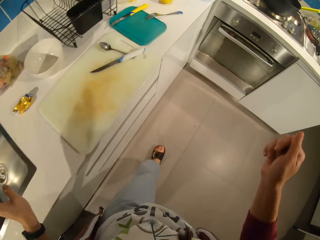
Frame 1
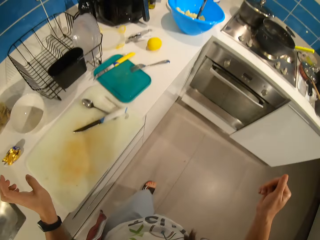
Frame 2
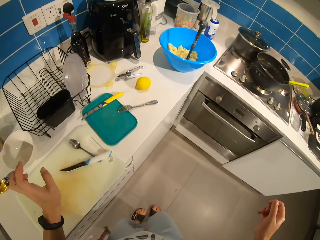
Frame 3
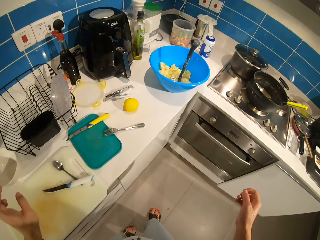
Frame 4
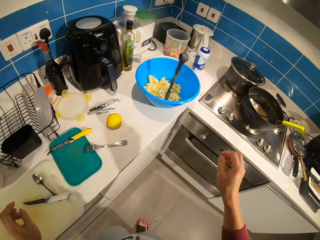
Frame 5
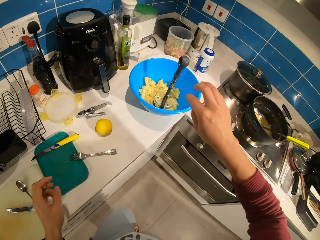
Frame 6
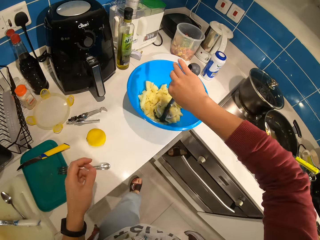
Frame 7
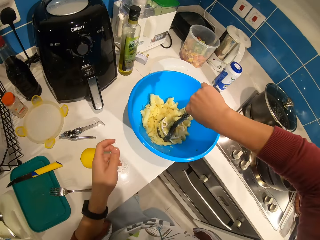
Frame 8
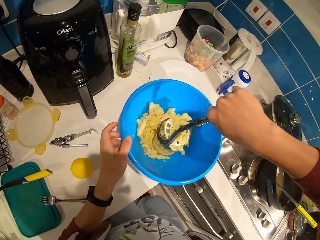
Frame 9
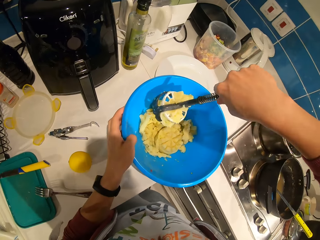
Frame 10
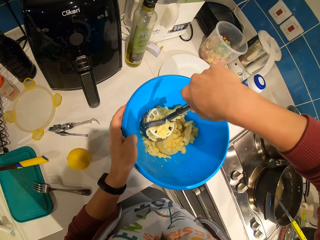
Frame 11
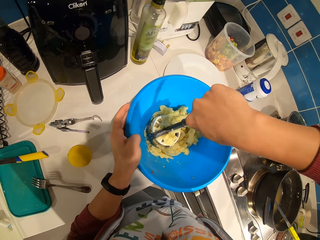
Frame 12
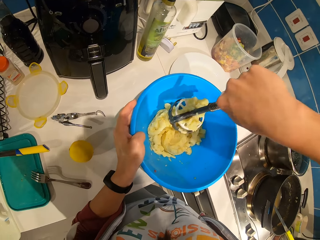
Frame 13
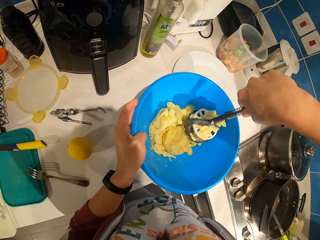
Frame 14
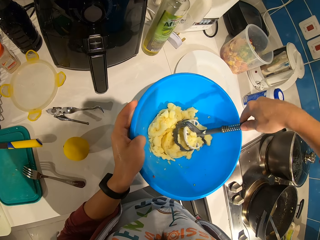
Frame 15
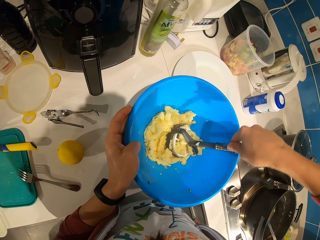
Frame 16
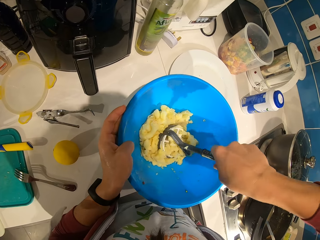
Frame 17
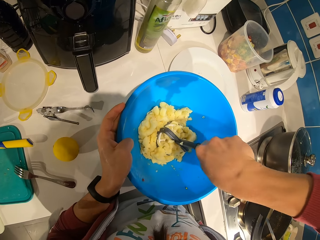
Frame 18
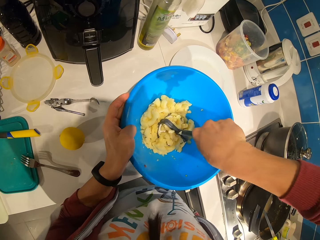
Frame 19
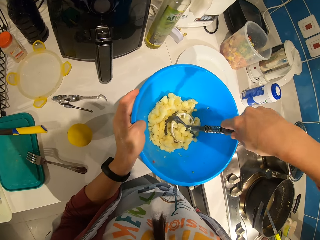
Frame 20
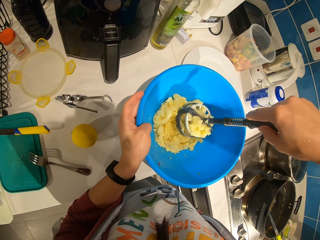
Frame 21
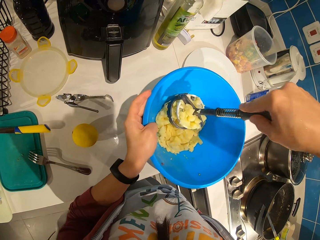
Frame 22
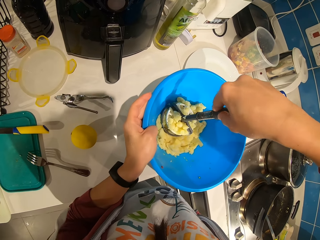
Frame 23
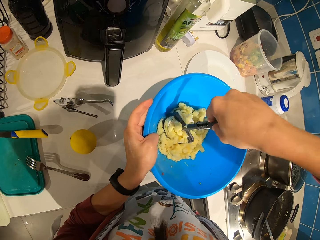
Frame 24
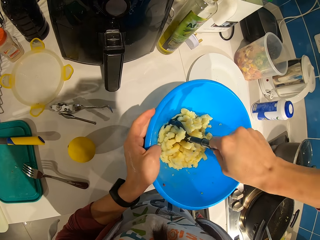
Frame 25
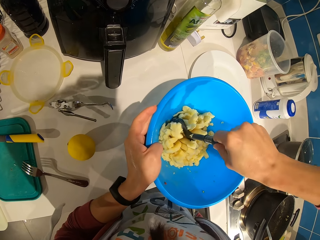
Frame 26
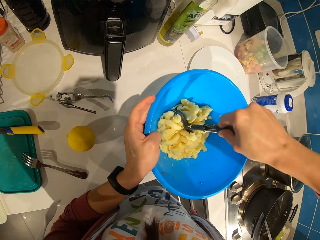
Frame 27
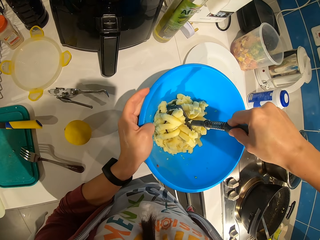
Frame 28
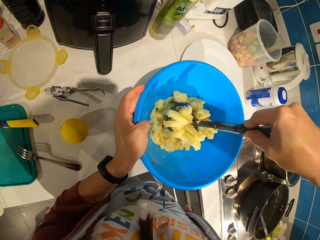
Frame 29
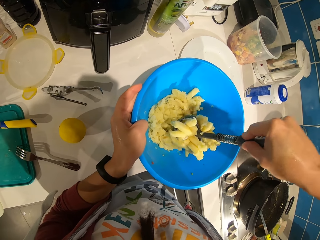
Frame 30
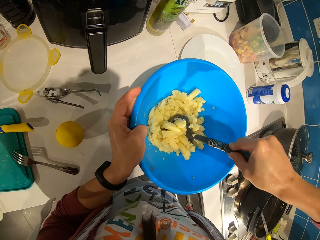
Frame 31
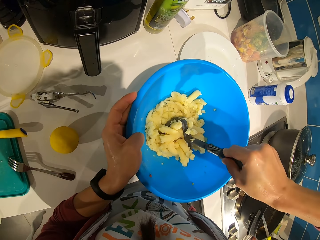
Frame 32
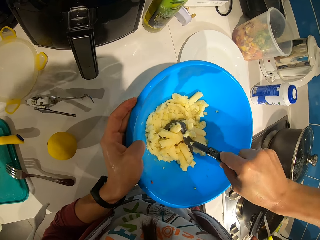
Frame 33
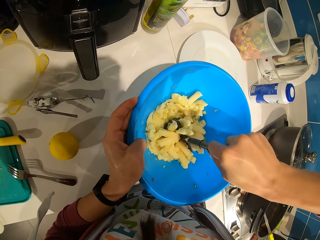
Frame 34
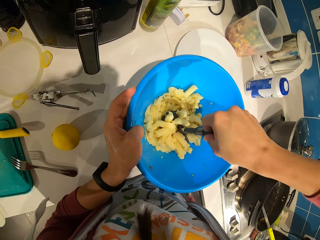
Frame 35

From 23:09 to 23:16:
The camera wearer walks across the room. They smash the potatoes using a potato masher.

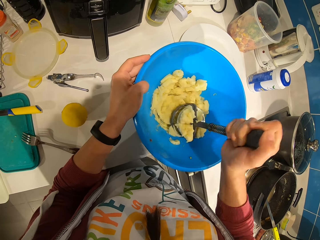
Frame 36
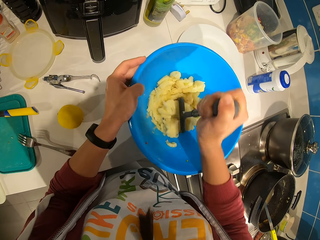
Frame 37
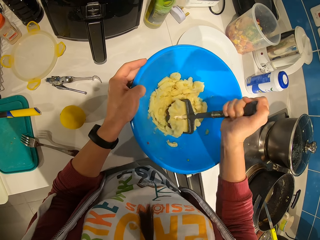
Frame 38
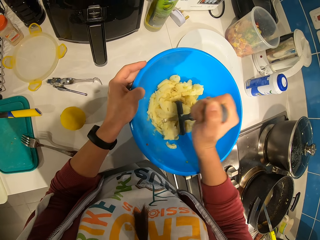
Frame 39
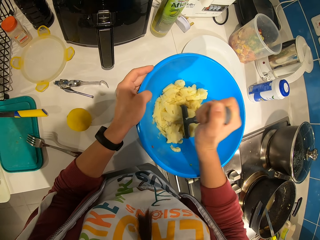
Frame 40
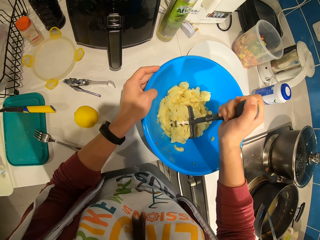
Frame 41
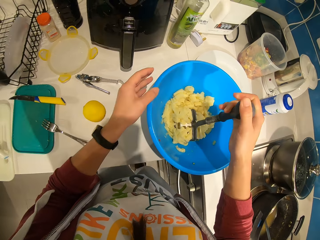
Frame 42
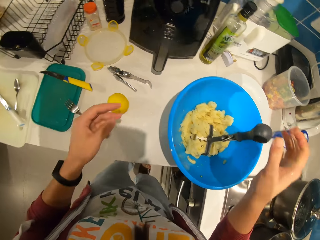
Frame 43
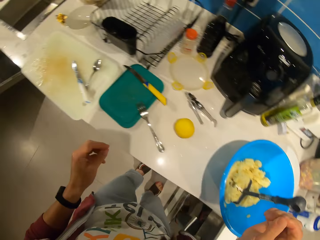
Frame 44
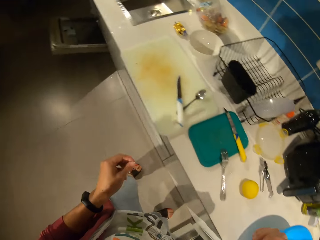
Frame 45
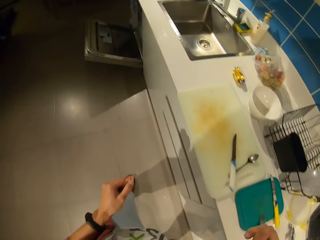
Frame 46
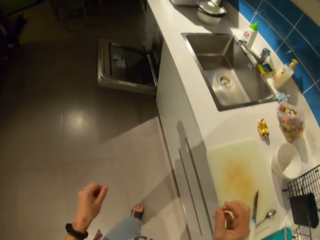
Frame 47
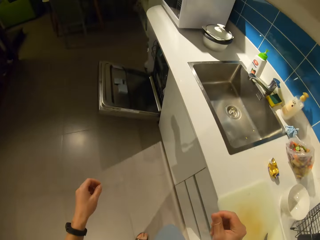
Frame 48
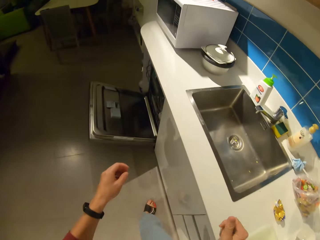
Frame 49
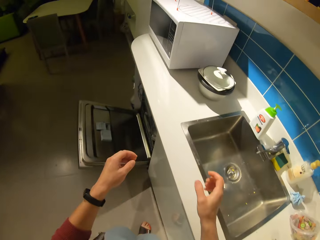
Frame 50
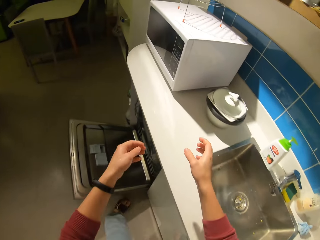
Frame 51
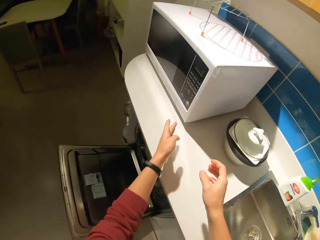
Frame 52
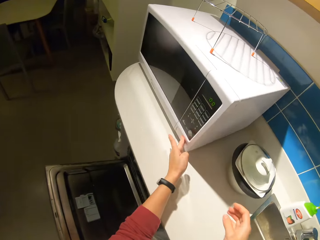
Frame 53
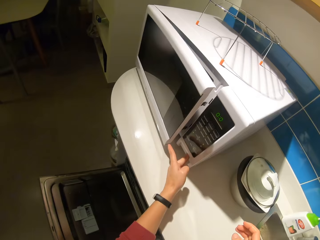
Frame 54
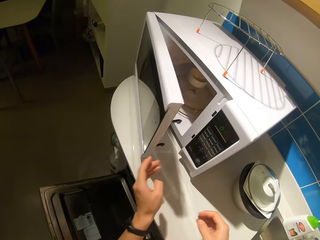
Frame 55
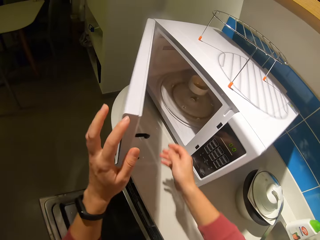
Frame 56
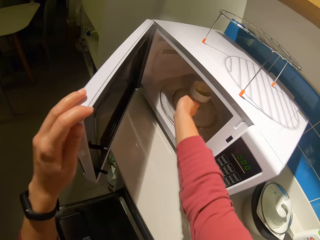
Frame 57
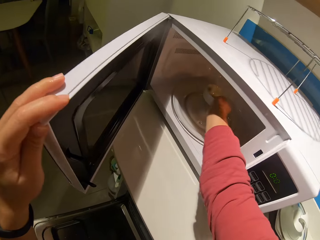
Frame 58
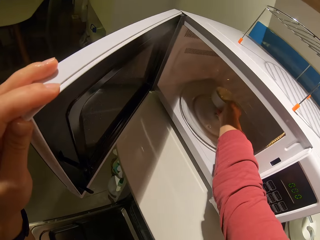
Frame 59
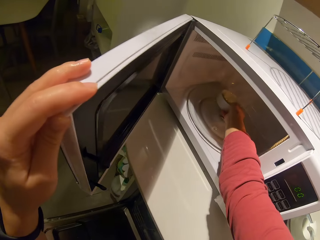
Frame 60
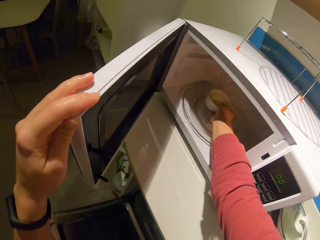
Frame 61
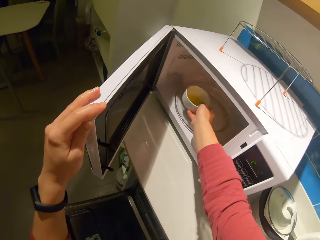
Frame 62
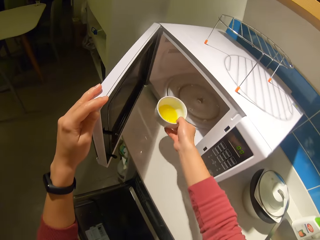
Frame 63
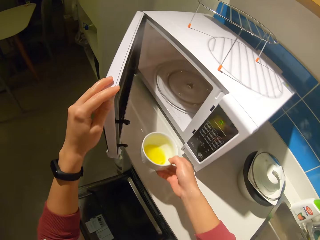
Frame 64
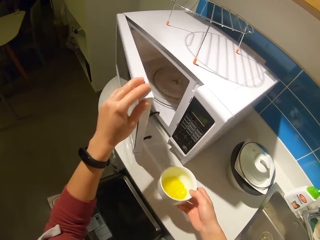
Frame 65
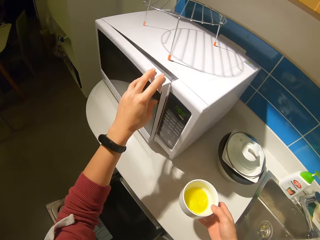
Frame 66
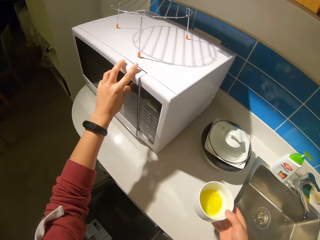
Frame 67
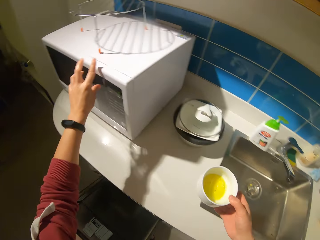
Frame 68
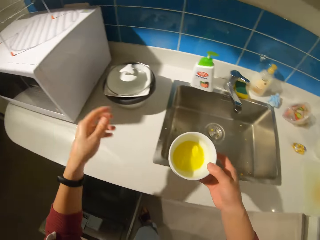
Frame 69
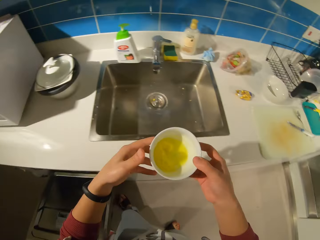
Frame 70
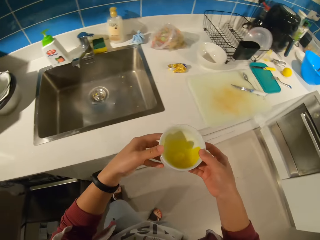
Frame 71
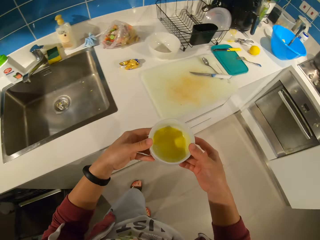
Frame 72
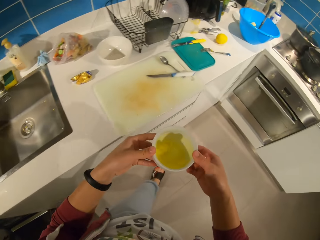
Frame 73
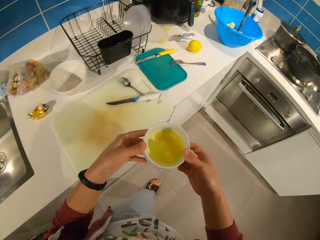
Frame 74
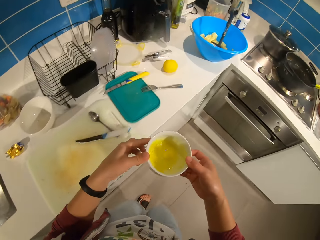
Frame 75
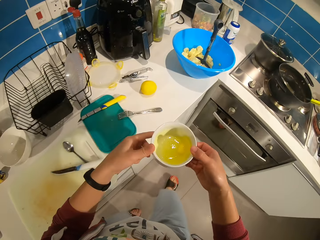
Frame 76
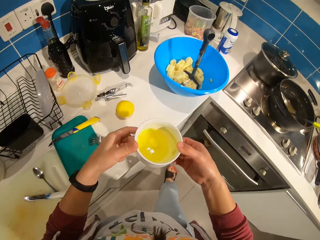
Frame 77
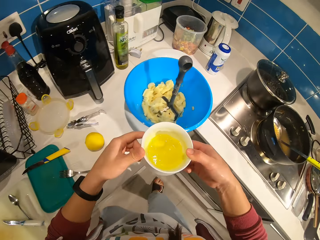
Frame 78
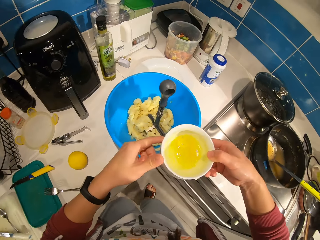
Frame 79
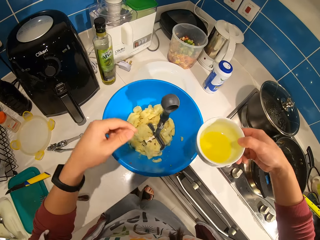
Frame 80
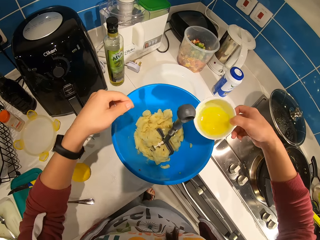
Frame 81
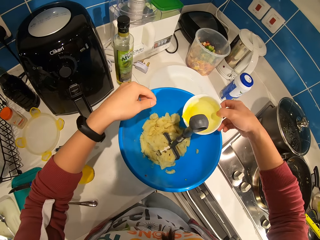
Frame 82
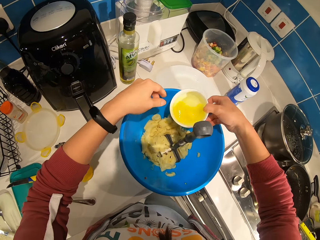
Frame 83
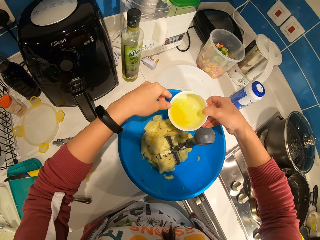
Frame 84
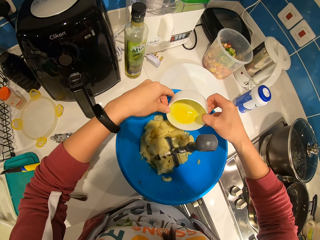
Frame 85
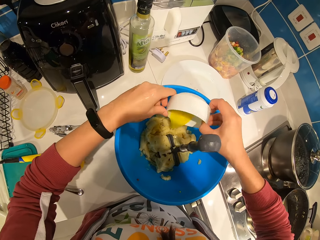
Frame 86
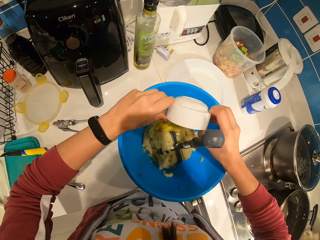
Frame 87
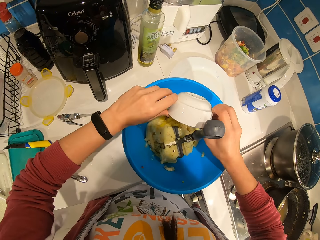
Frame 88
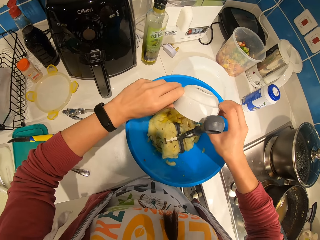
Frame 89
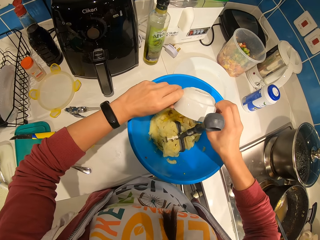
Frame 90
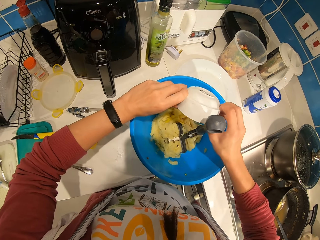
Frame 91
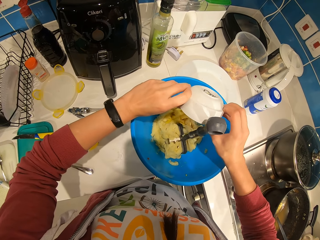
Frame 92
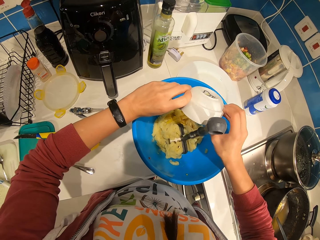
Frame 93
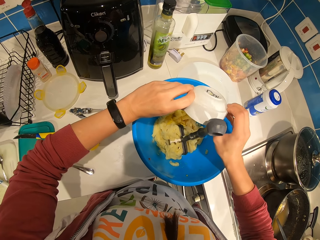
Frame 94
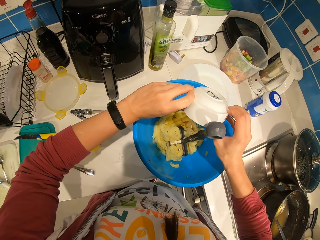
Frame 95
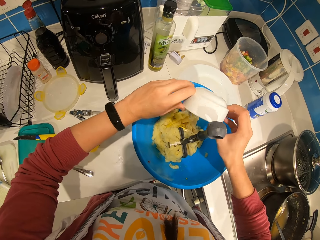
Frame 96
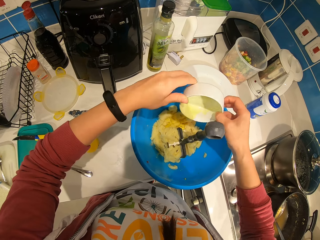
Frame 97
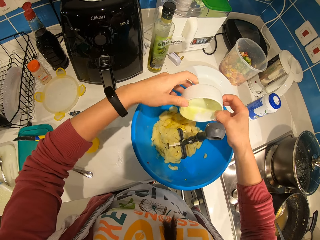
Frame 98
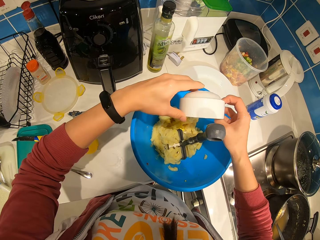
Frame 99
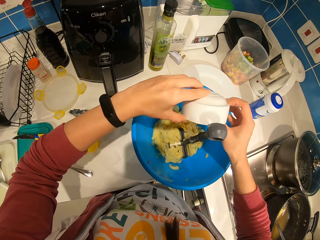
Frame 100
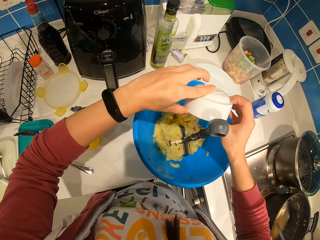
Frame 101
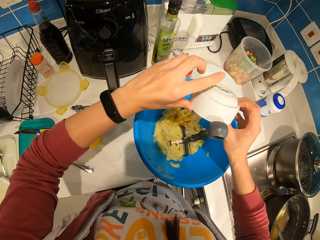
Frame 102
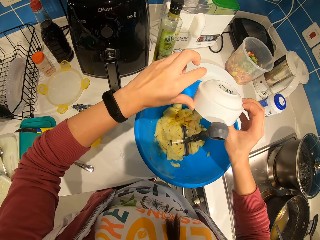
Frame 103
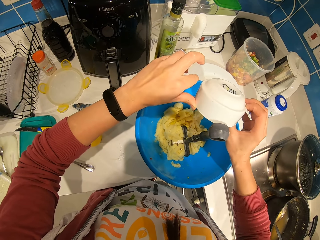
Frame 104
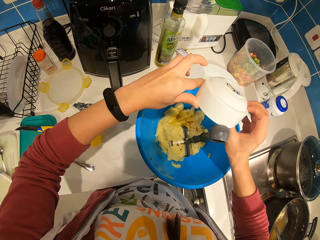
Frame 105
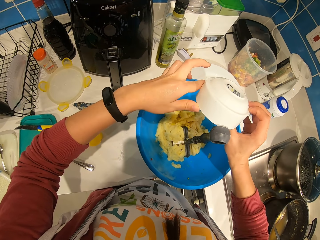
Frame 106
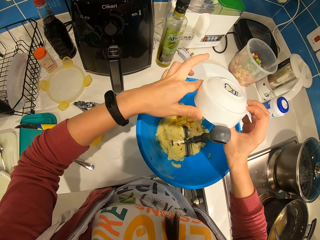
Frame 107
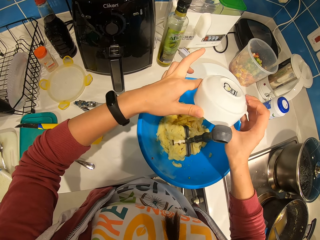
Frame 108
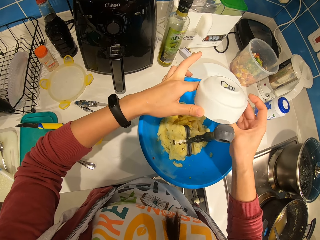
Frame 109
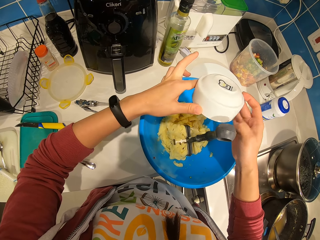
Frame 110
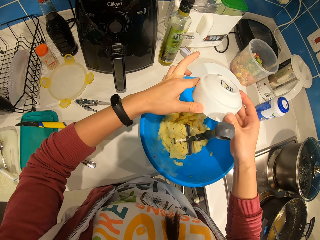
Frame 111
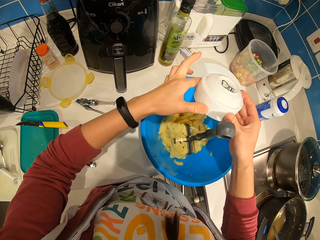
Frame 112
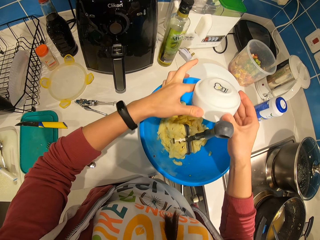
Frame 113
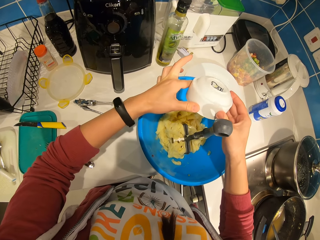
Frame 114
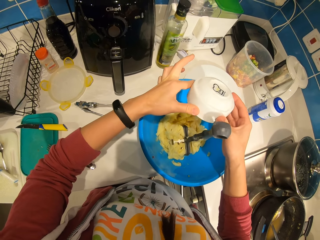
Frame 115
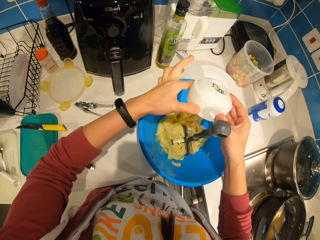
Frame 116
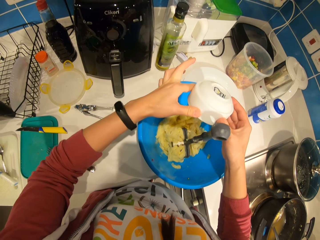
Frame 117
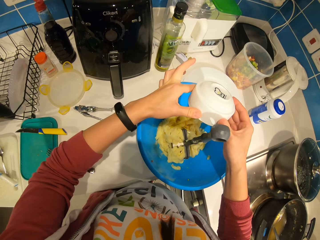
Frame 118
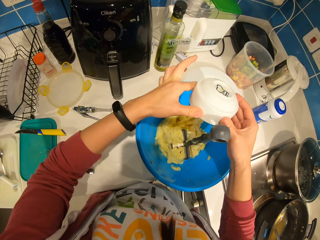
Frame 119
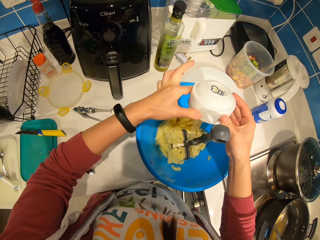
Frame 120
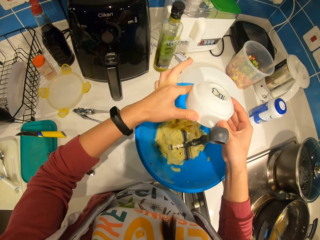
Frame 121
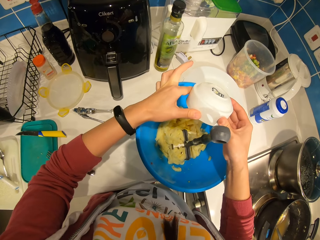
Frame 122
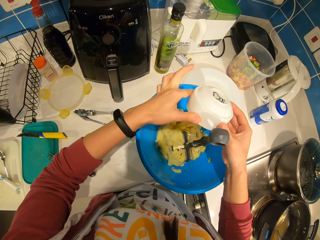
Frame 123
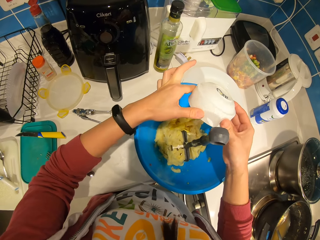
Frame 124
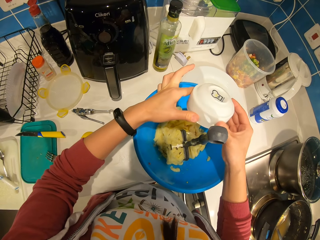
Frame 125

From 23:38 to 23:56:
The camera wearer walks towards the microwave. They open the microwave, remove the plate from the microwave and close the microwave. They walk across the kitchen. They mix the butter in the plate. They pour the butter into the potatoes.
